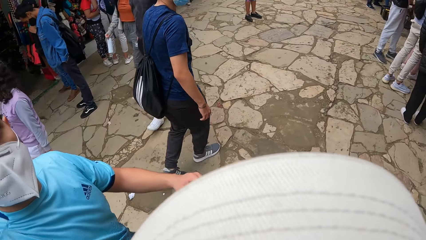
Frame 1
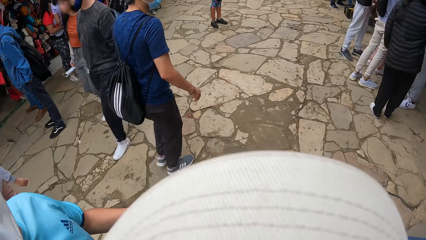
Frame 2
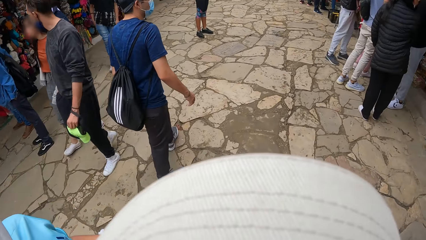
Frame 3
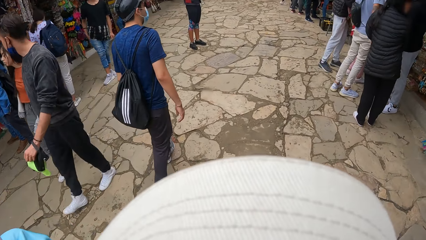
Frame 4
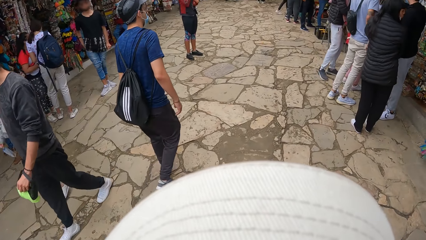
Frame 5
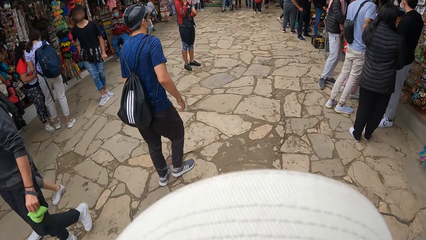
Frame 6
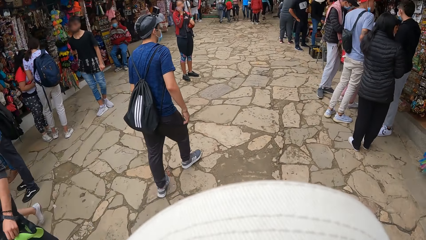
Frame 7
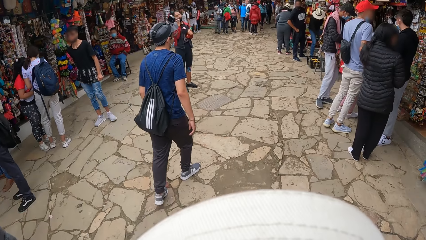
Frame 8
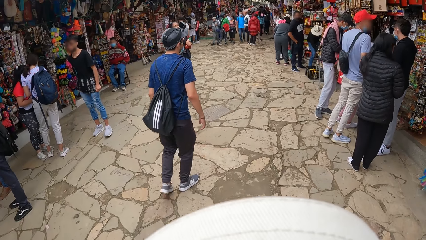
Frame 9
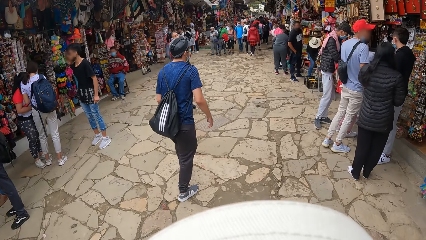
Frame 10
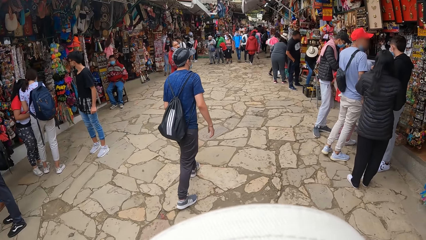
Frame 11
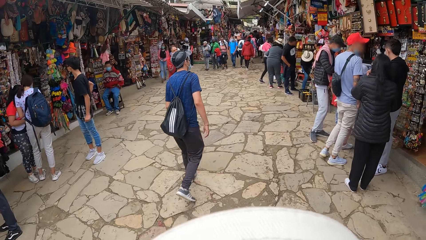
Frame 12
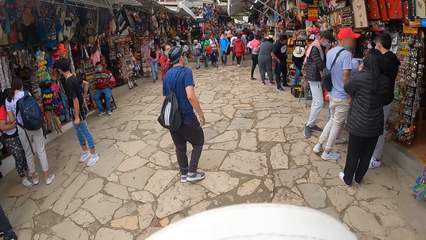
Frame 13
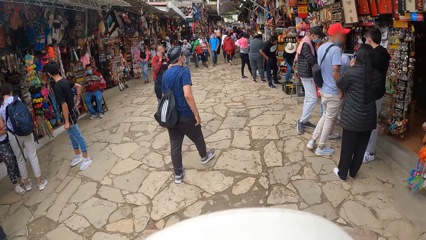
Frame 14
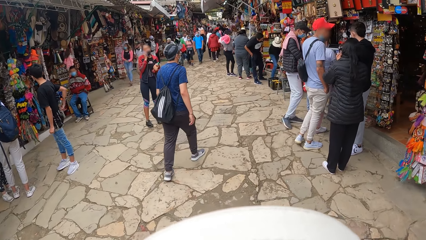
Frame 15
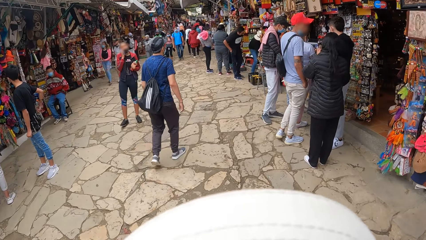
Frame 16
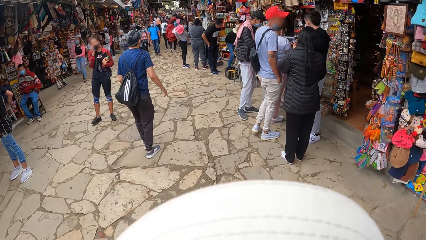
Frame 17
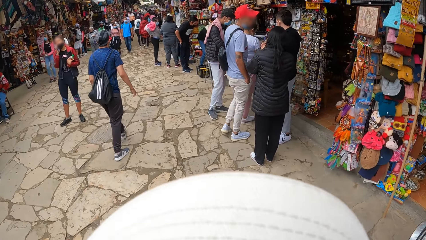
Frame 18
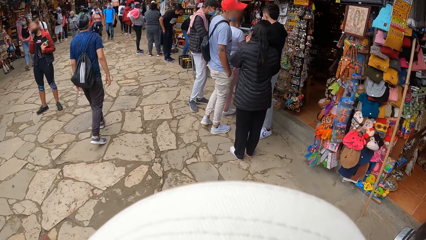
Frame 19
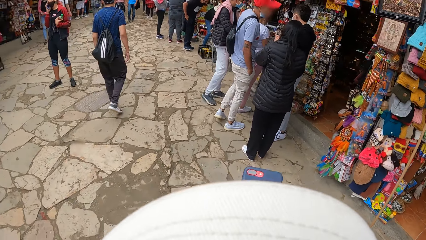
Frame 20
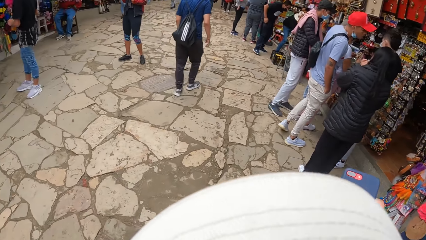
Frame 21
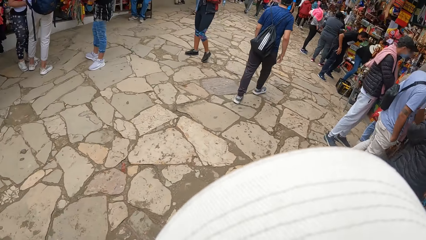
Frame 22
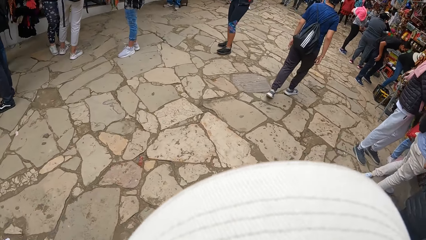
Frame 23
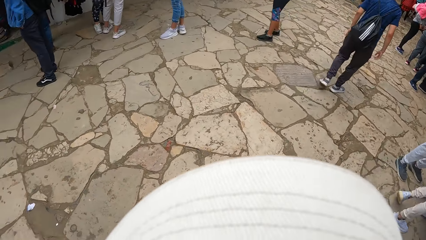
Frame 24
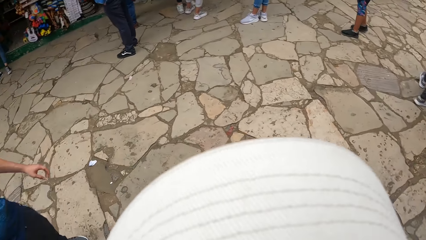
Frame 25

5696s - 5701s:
The man raises his right hand towards the camera wearer's head.

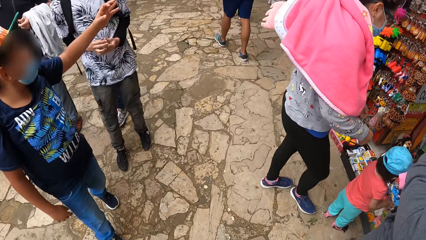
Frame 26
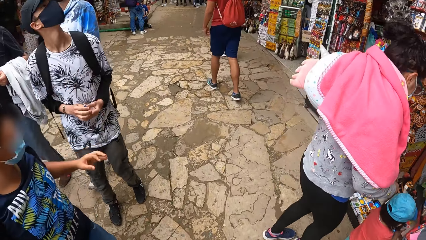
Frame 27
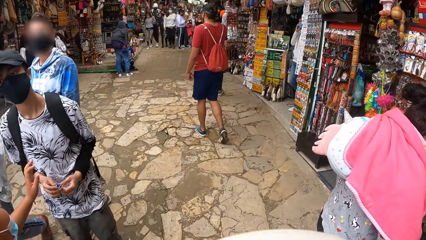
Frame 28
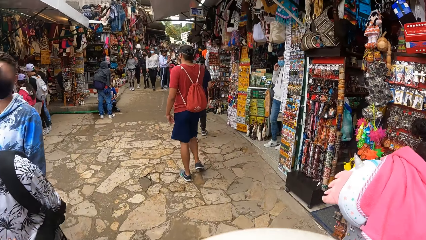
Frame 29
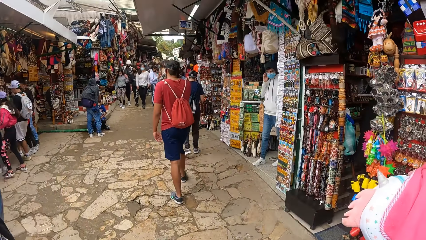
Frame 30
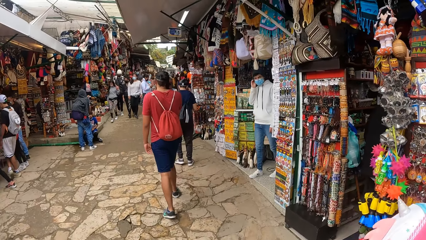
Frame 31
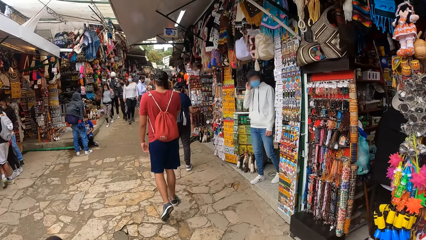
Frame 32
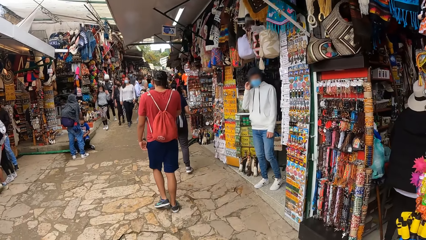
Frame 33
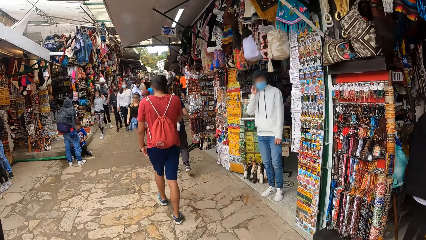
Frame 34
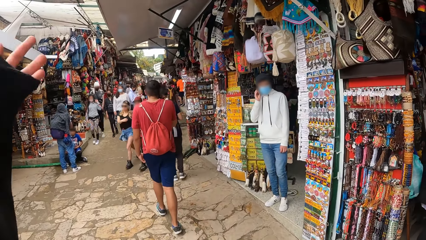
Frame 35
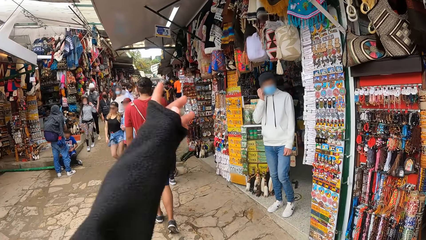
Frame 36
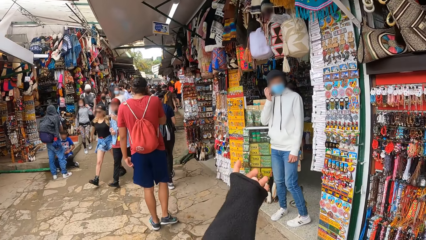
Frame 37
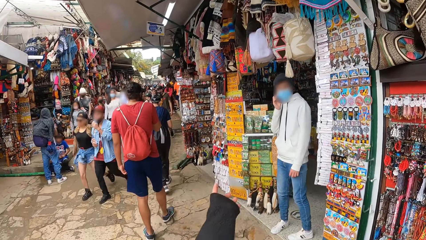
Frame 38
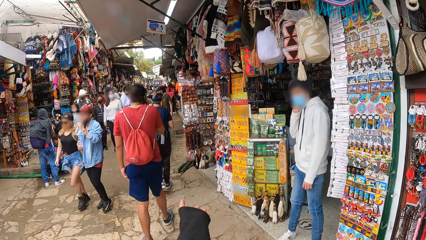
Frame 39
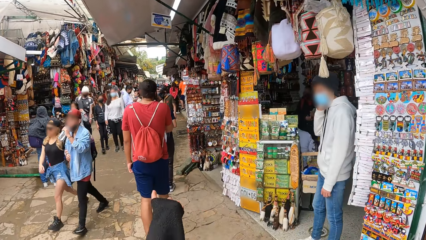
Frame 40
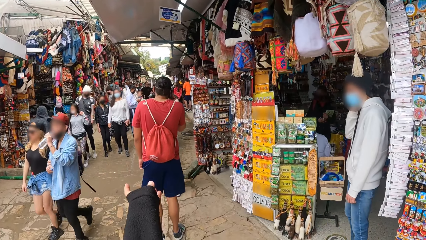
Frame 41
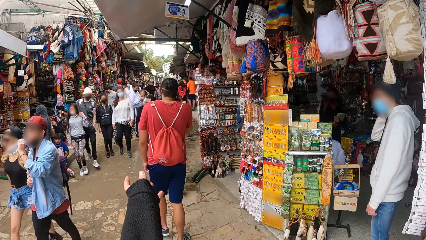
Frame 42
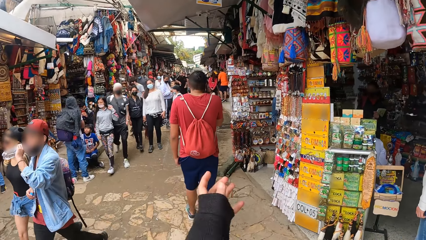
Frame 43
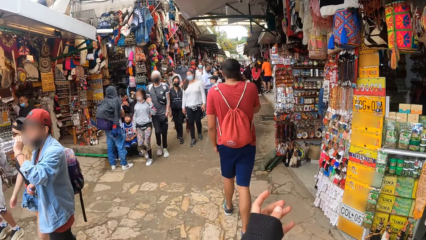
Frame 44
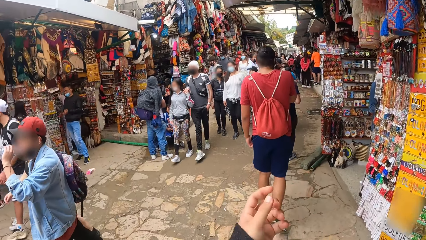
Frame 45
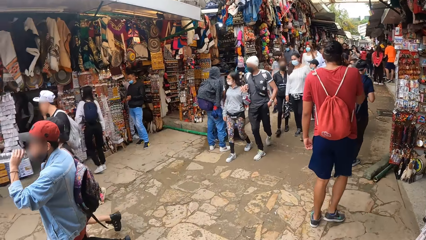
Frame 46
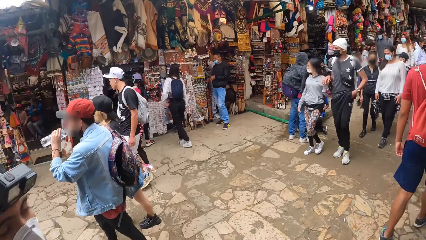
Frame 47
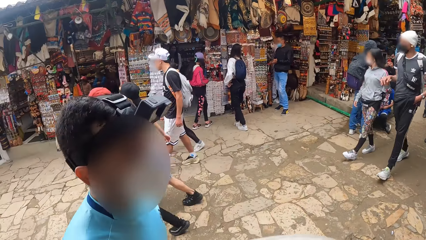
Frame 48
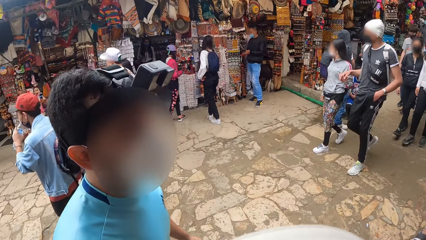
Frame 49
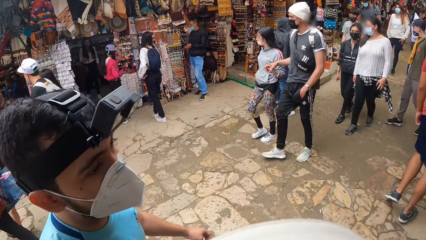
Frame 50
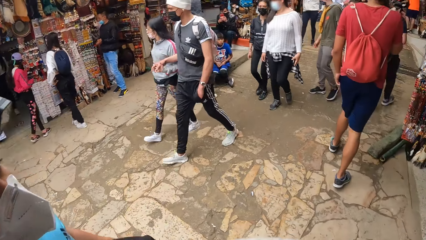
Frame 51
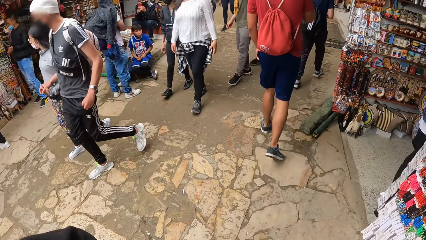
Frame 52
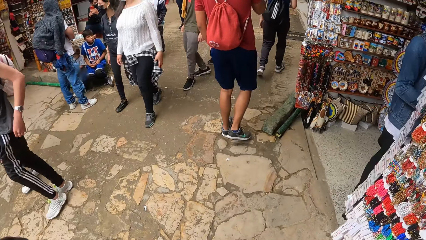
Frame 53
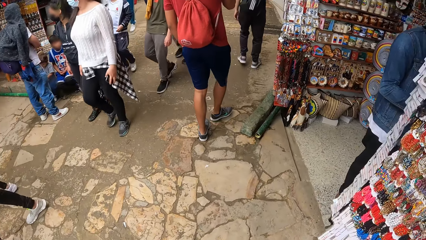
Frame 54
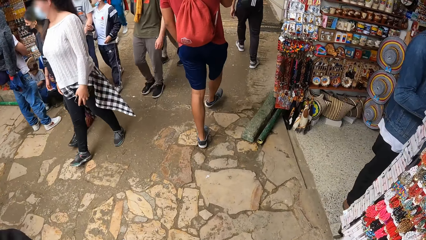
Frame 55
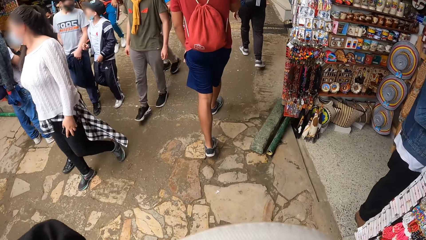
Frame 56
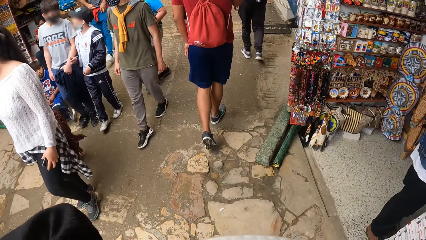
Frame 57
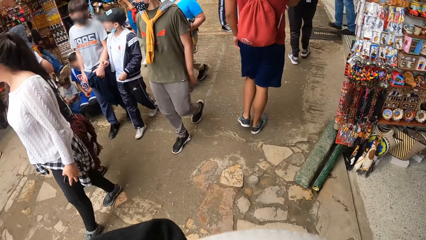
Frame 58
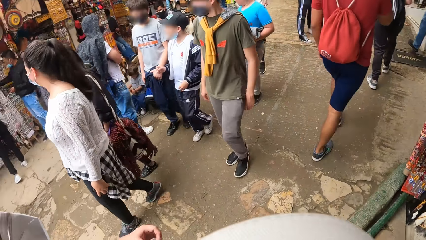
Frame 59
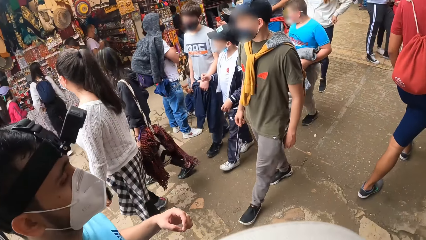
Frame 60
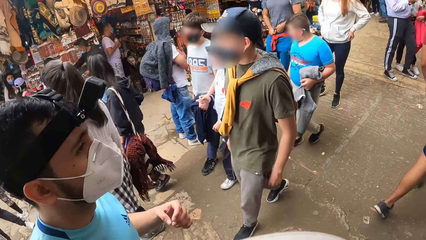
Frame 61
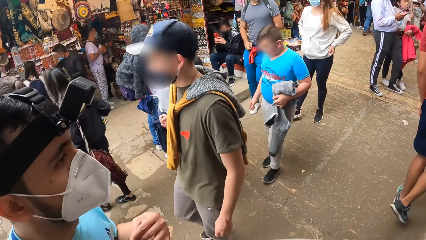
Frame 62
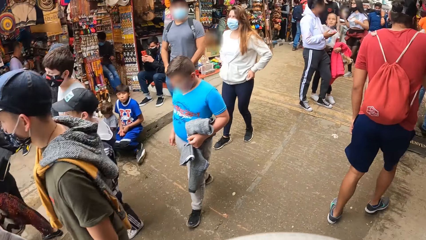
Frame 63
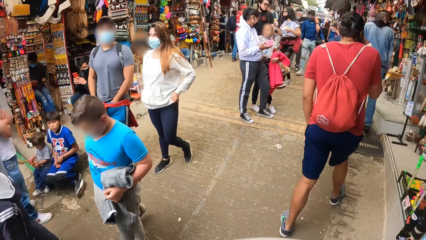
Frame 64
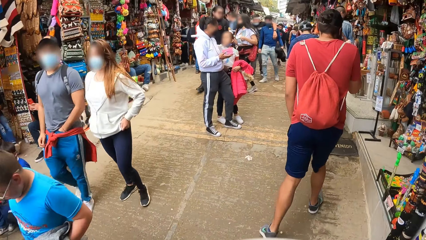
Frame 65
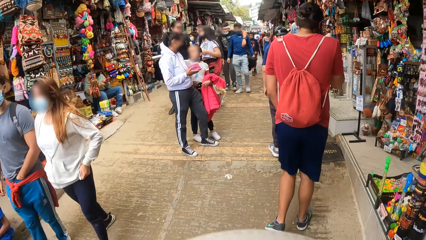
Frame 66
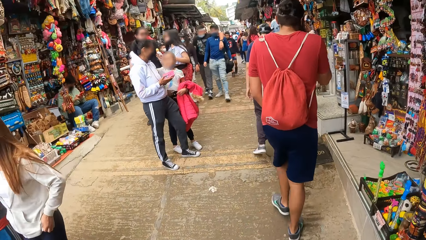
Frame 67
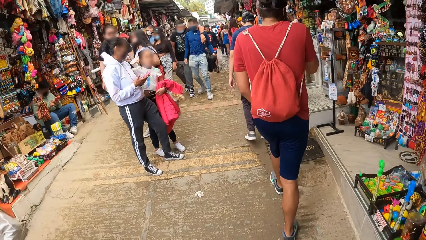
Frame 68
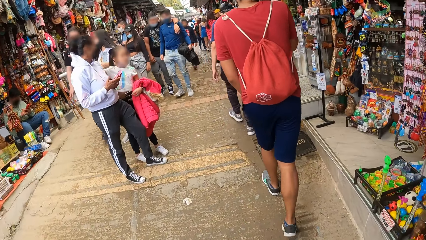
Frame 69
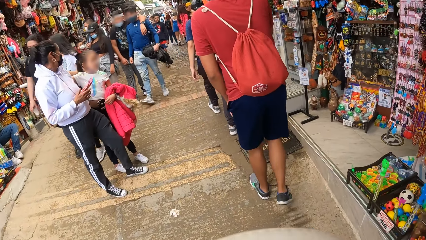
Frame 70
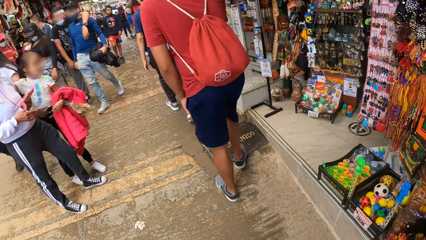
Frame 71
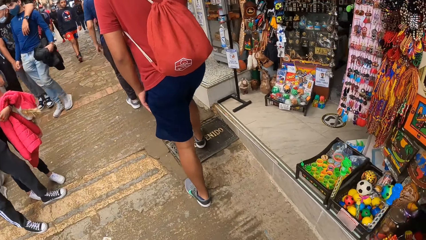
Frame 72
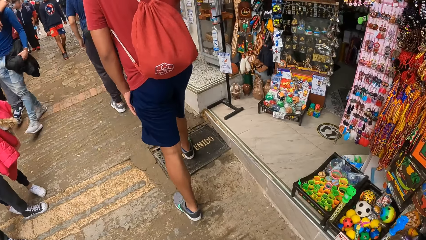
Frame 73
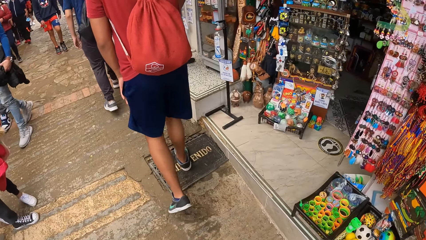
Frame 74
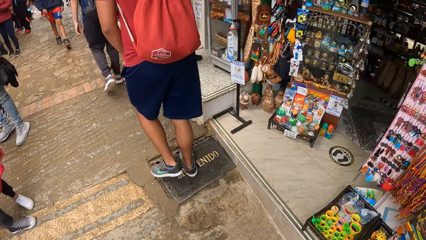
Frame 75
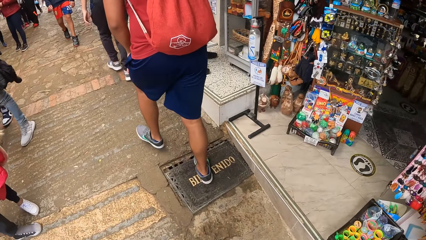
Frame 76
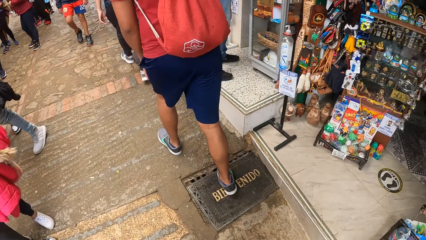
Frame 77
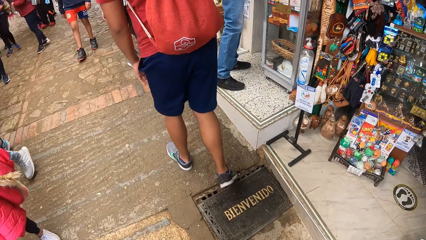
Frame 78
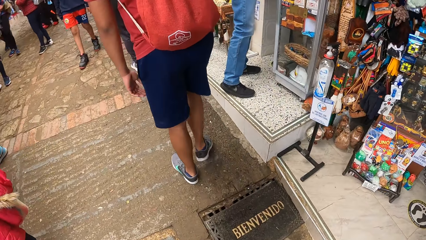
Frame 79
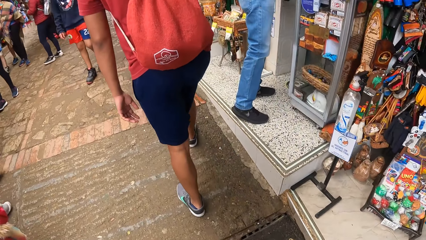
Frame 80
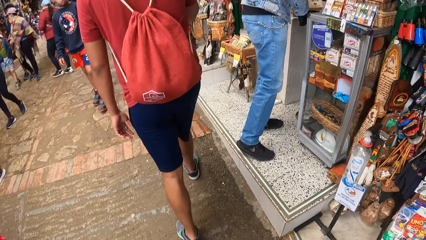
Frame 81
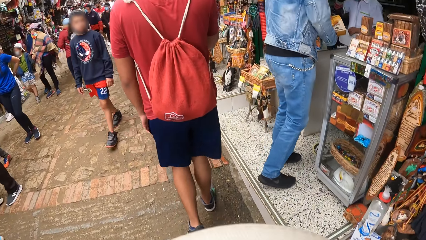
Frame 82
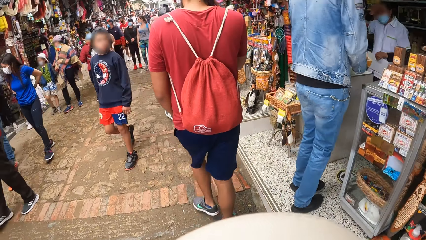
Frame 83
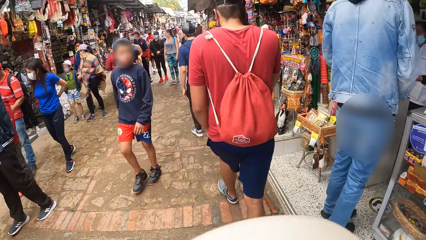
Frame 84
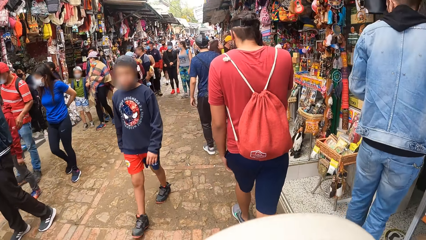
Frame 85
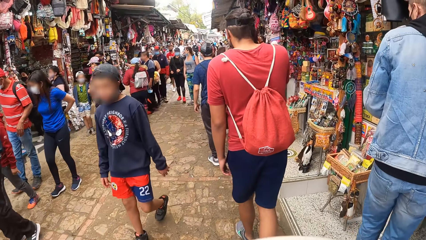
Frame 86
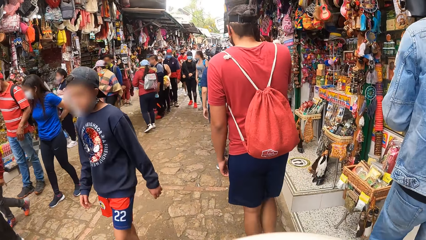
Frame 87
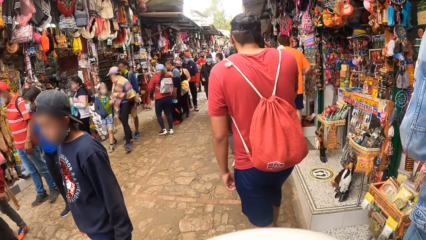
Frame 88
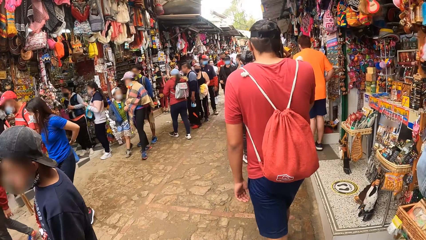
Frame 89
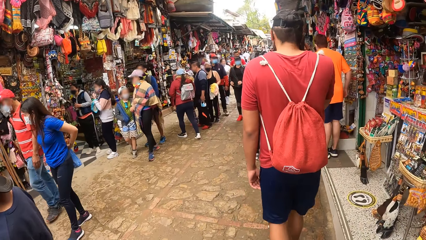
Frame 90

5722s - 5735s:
The camera wearer adjusts the coat.
